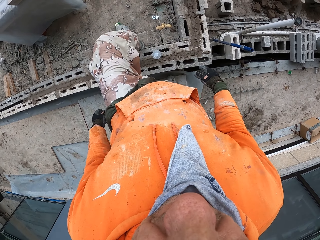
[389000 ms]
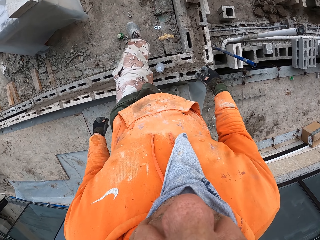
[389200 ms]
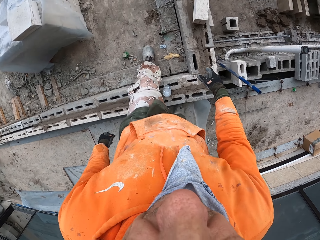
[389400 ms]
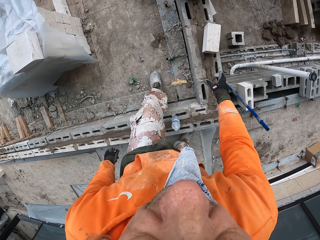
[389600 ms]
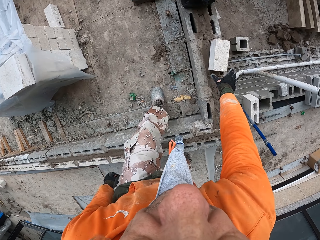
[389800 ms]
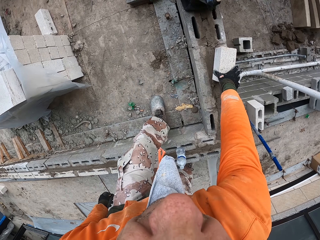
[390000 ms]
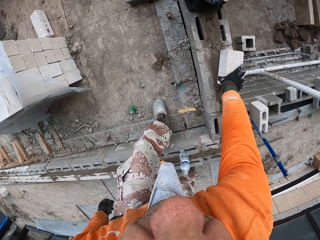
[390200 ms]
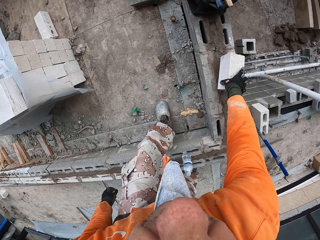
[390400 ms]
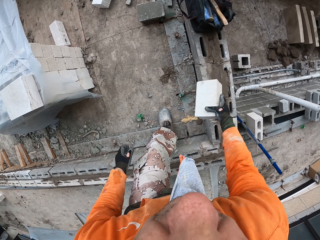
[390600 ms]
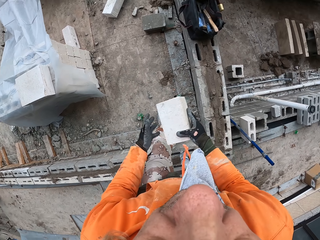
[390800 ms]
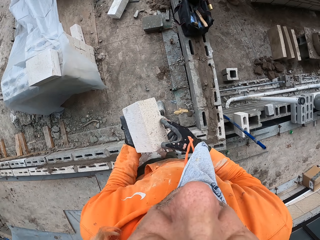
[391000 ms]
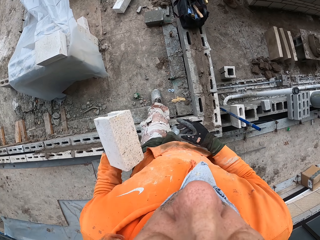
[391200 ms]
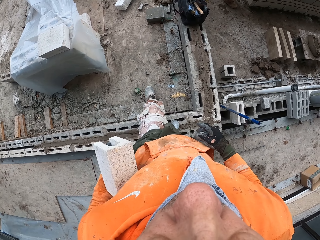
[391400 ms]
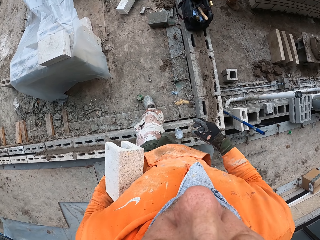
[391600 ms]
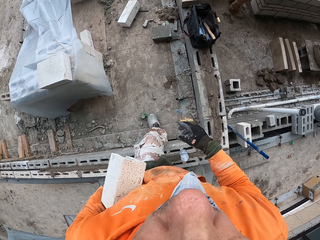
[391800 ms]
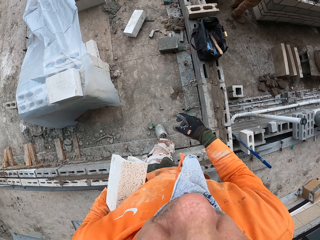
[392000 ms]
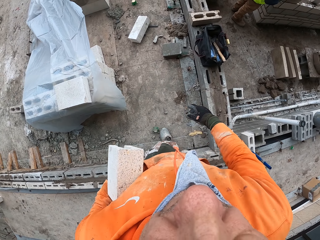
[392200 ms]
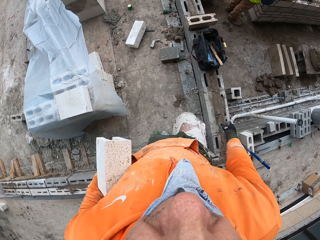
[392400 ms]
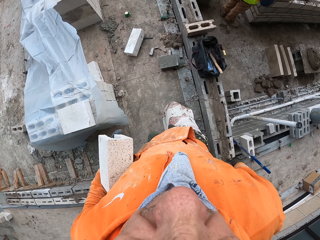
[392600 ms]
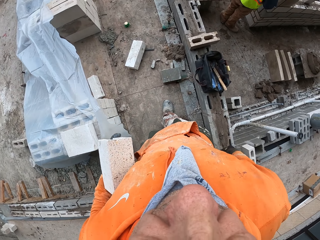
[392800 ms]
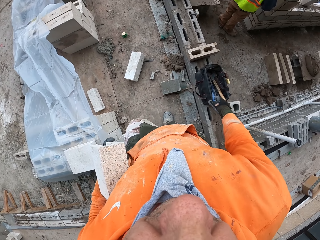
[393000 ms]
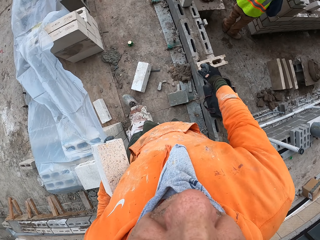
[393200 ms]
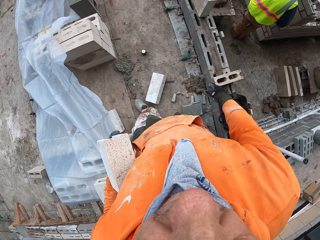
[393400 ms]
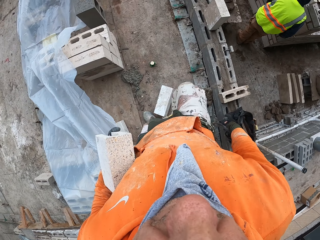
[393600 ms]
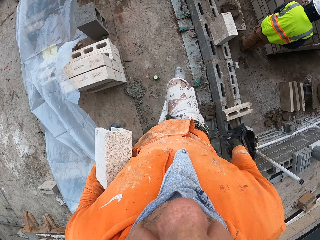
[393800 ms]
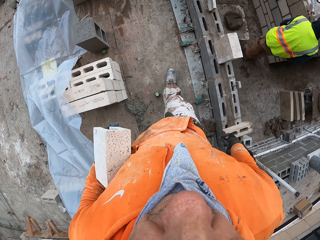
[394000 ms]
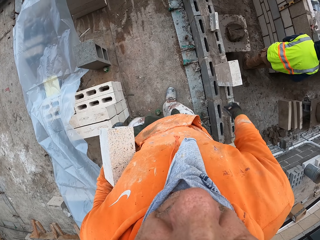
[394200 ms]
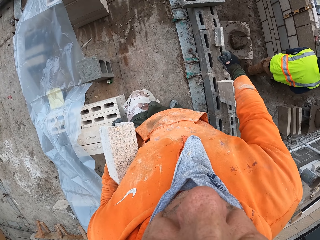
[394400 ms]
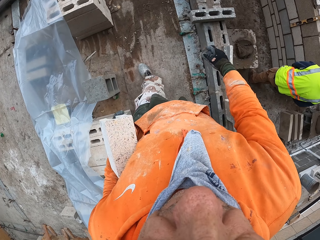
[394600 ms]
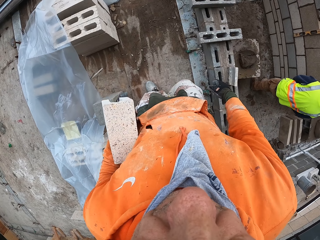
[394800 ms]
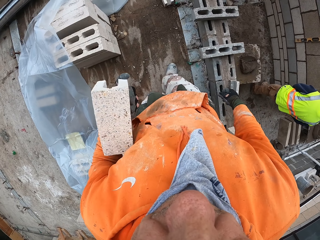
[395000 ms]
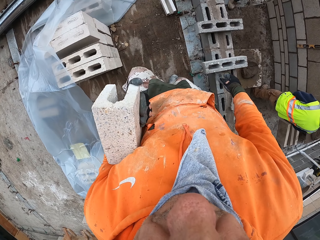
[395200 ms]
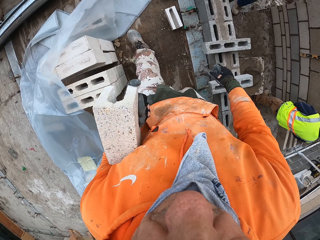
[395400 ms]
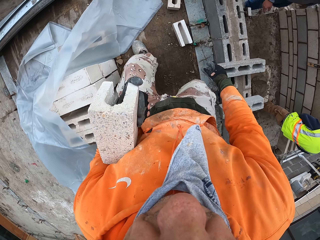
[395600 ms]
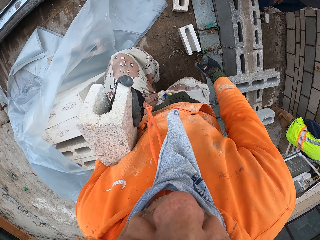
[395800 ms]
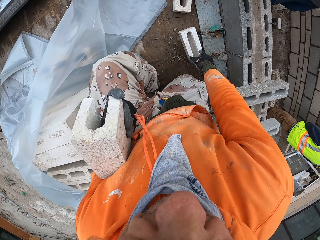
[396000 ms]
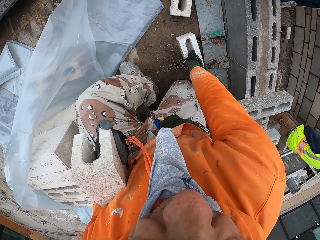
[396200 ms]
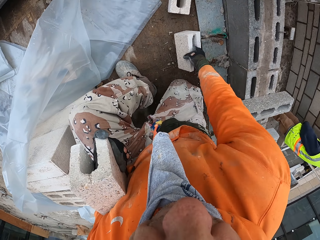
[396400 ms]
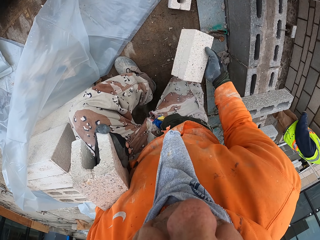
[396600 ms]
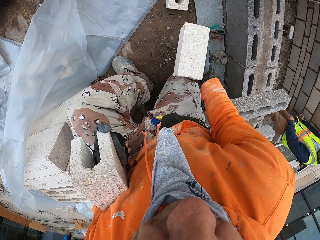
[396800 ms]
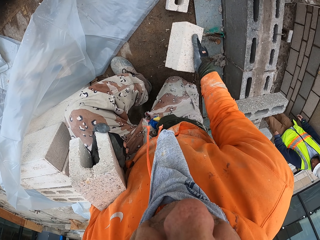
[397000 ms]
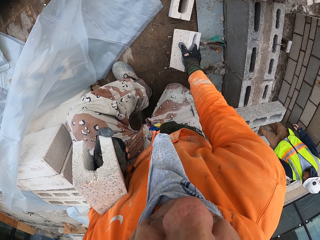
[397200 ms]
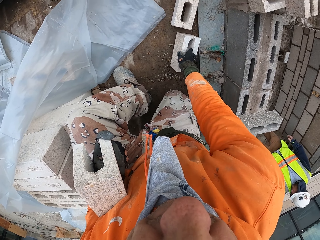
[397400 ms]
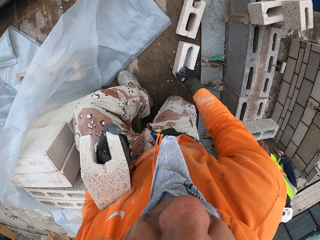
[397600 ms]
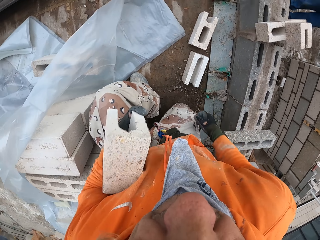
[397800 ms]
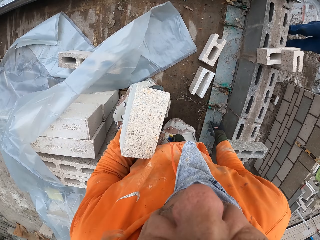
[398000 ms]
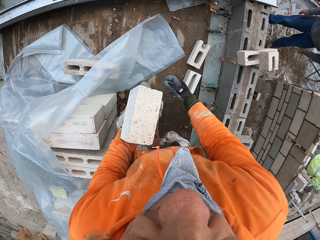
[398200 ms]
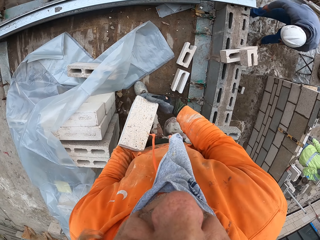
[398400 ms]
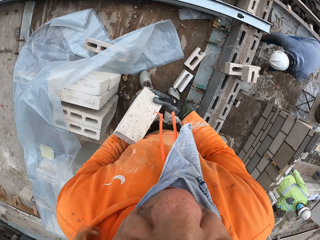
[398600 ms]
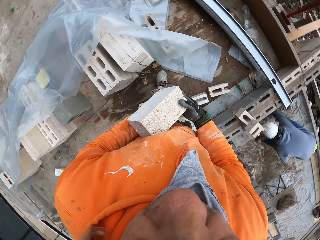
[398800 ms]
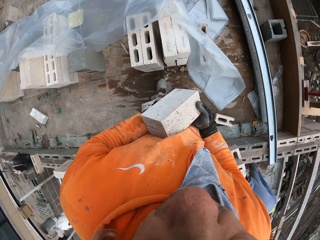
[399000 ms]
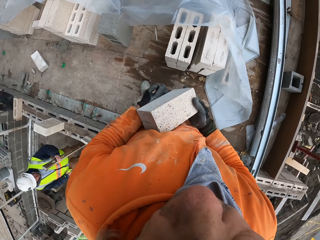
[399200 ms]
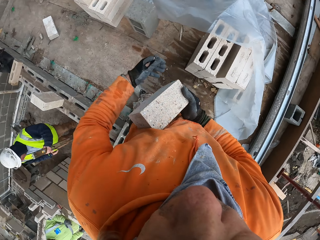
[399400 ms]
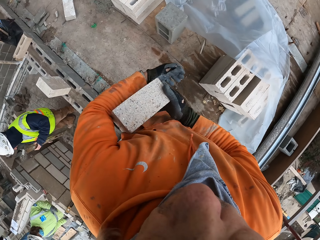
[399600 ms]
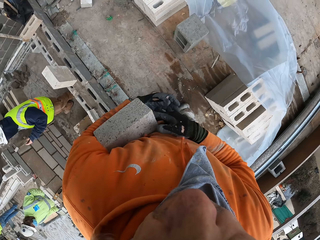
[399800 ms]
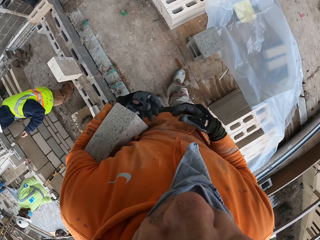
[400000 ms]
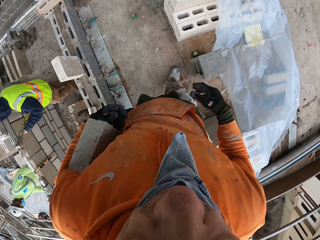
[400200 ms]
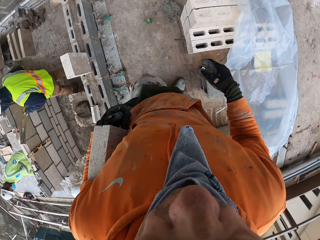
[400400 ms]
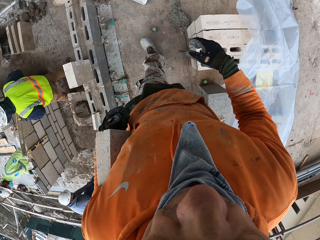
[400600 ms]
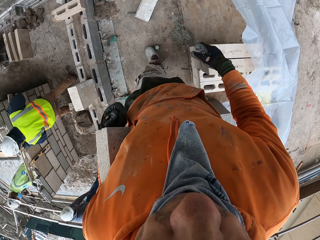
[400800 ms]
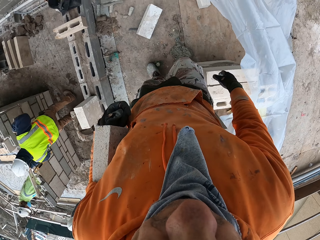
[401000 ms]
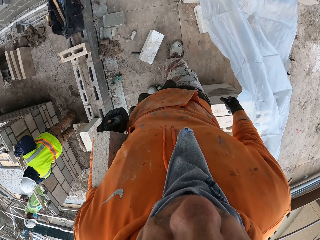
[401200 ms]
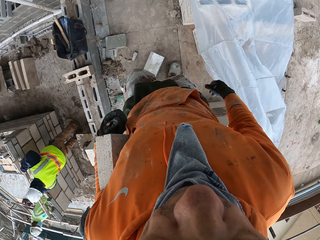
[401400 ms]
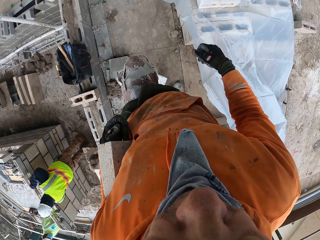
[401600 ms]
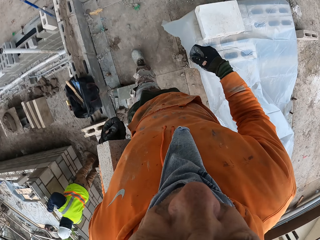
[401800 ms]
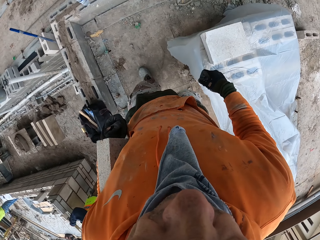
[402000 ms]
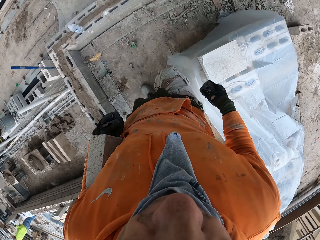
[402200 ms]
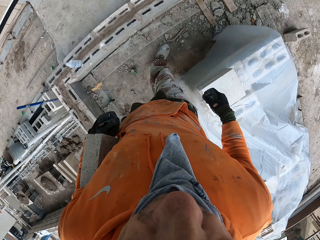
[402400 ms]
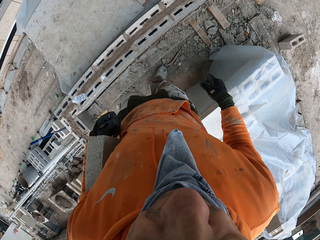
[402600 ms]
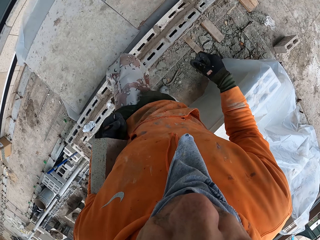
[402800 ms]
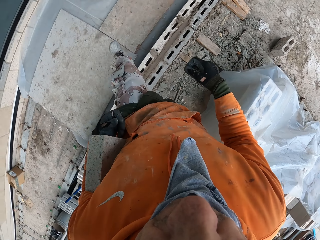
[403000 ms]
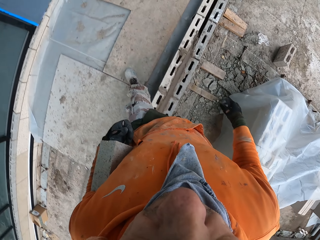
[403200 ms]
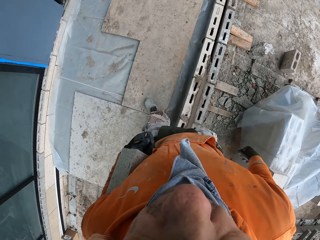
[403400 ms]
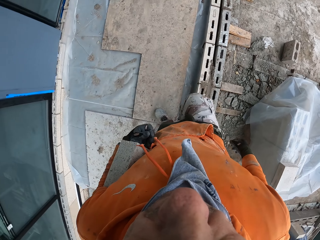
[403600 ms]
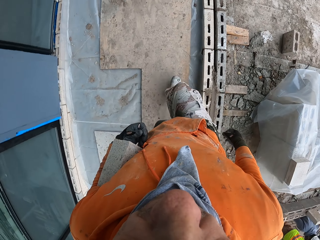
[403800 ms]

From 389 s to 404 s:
The camera wearer picks up a block or brick from a wall. They walk around a construction site. They pick up the block from the floor, look at the brick, put down the block on the floor, and walk around the construction site. A man measures the wall. Another man reads the sketch. The camera wearer walks around the construction site.

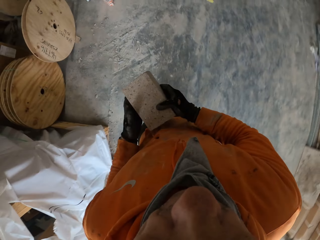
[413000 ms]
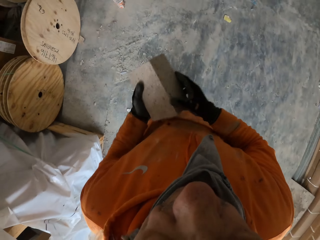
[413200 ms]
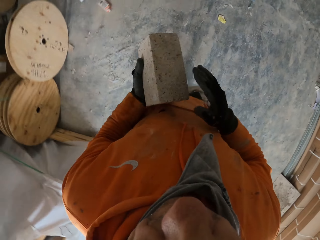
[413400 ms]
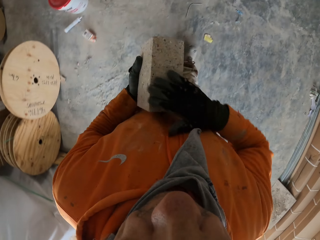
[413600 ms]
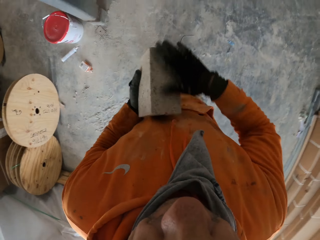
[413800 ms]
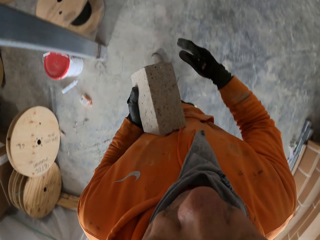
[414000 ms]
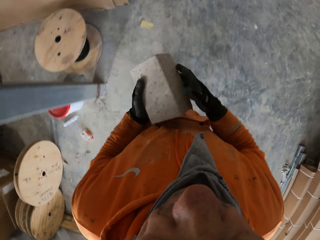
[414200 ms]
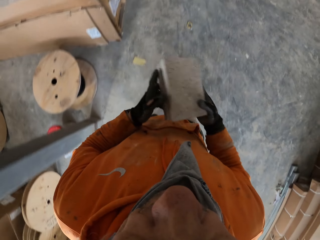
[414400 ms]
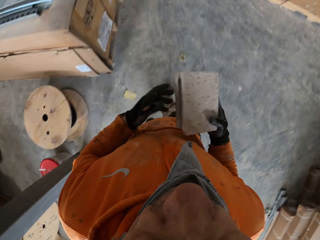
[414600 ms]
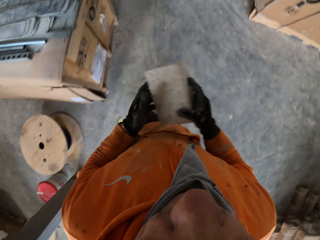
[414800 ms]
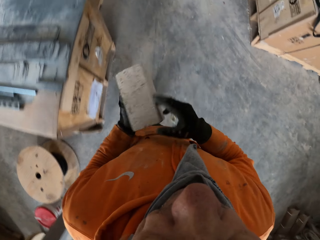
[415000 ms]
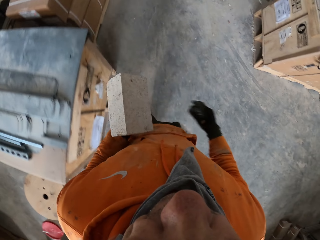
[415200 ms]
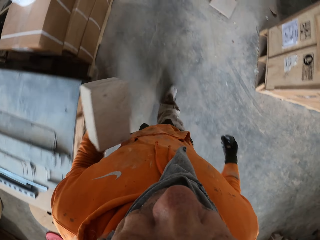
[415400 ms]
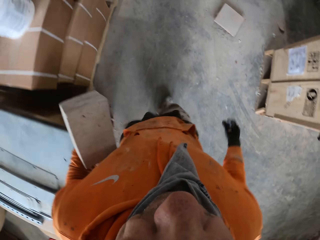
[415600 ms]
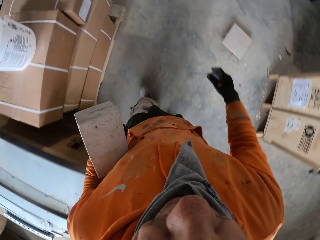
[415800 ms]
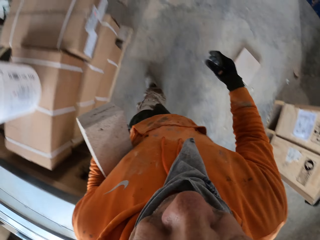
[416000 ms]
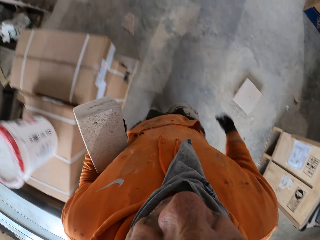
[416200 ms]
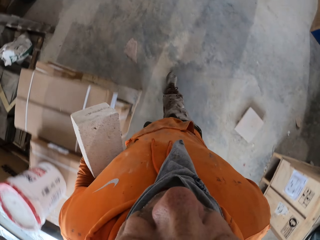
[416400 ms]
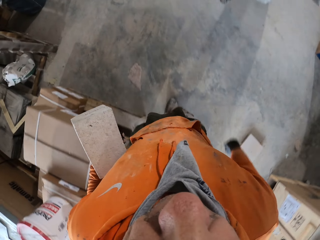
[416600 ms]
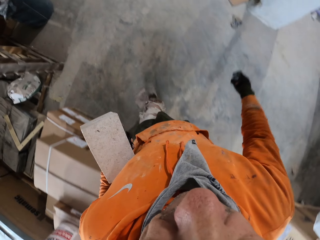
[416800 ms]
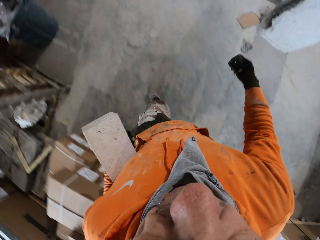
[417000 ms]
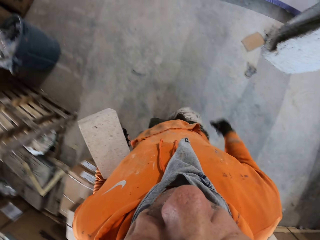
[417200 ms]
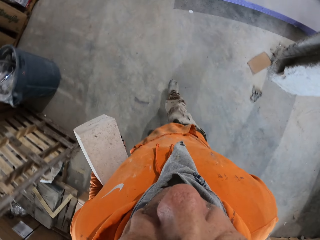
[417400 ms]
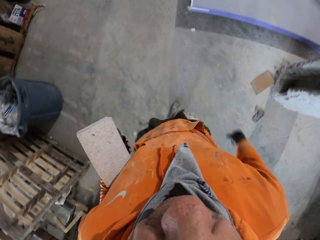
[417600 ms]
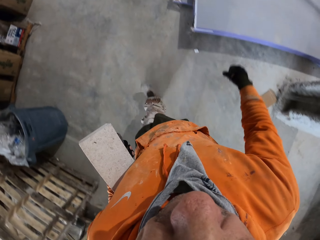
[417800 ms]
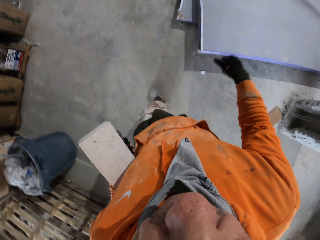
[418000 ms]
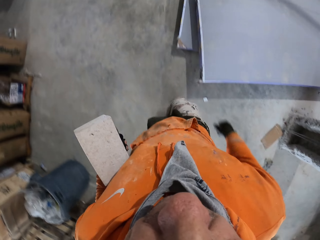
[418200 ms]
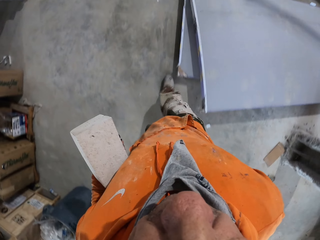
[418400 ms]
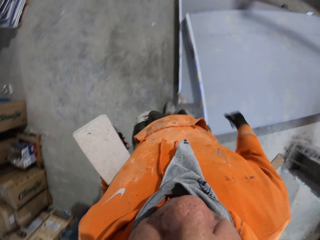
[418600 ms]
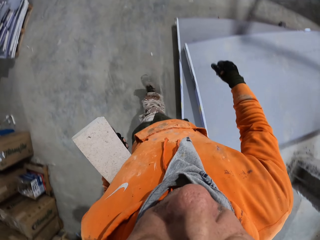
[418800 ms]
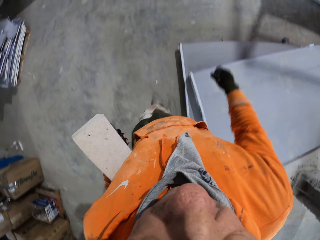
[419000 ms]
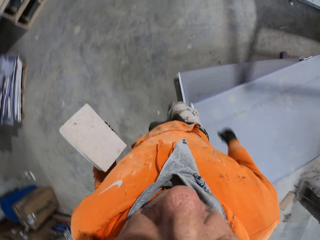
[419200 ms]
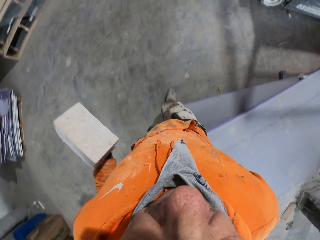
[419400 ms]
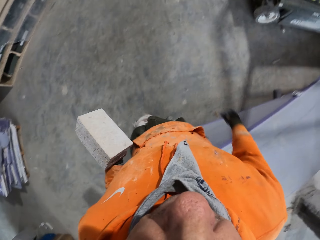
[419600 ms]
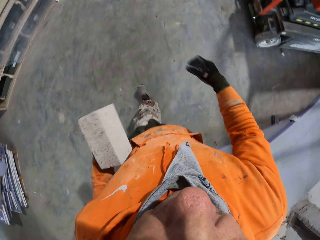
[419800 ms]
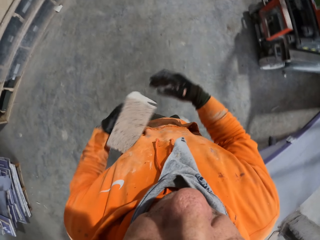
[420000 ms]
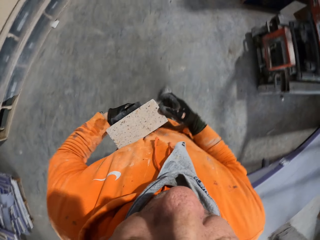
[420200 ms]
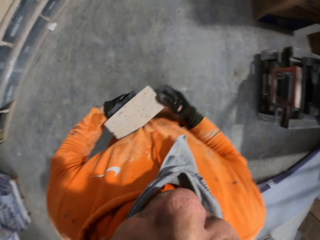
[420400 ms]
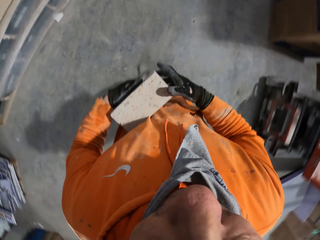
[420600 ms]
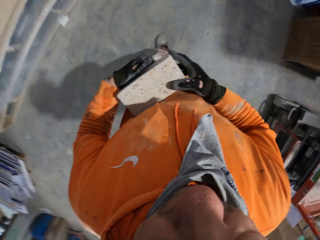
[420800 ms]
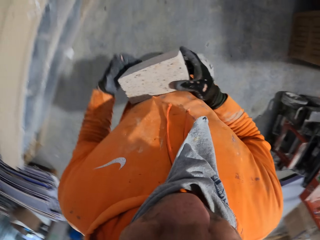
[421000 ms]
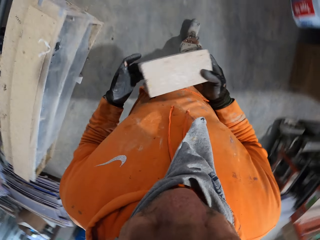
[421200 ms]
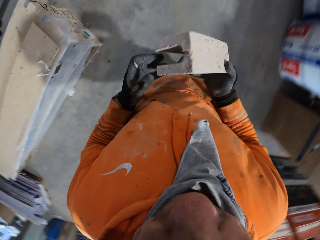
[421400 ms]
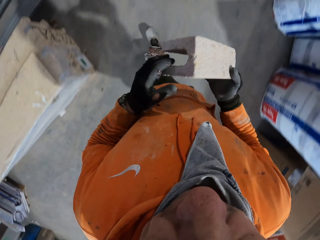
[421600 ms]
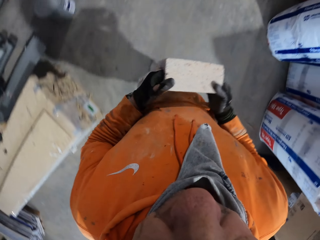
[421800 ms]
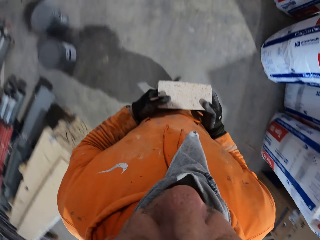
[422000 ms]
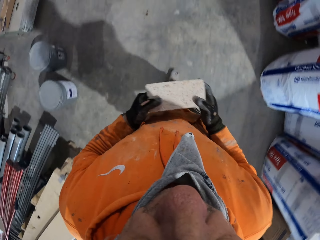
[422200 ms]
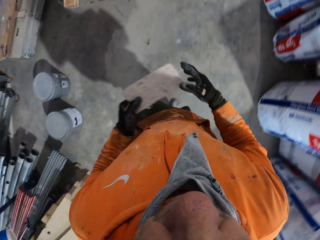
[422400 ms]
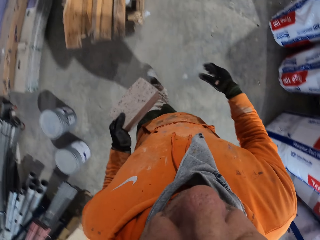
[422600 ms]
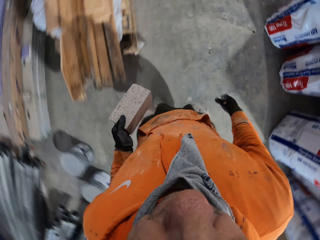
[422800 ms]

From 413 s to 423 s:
The camera wearer walks around a garage. He looks at the brick and walks around the building. He adjusts a block on his hands and walks around the garage.
